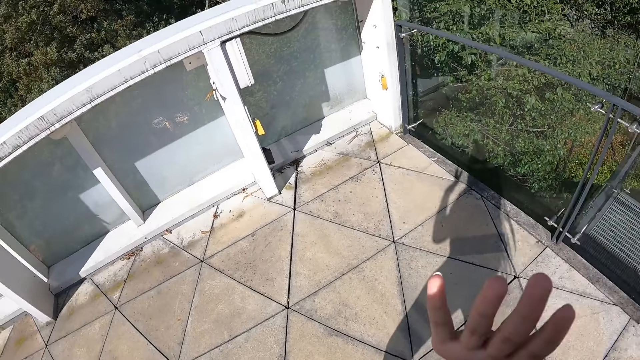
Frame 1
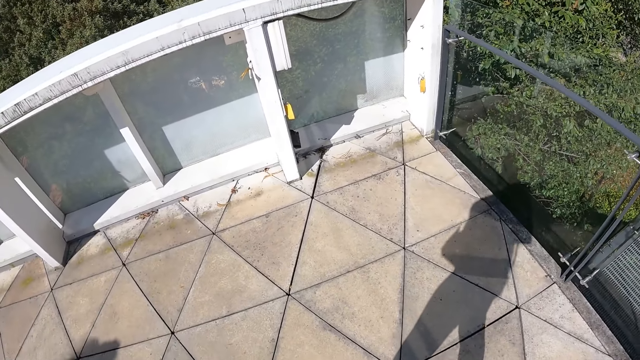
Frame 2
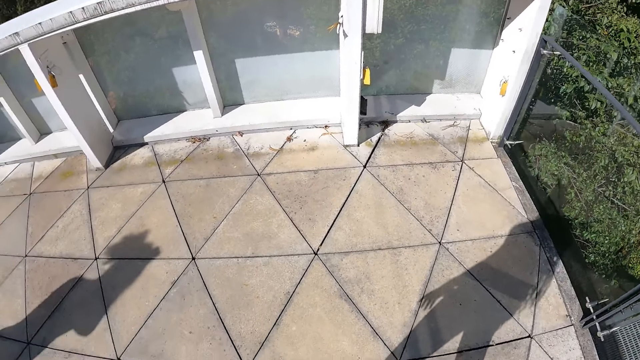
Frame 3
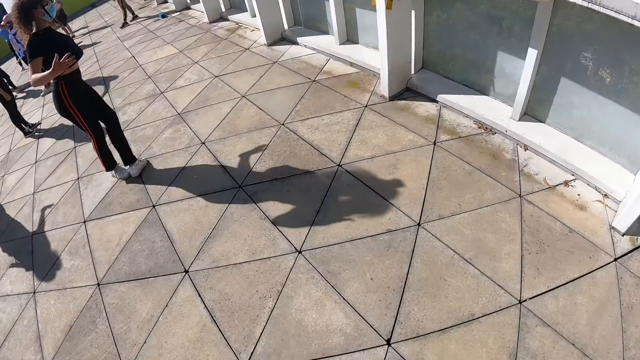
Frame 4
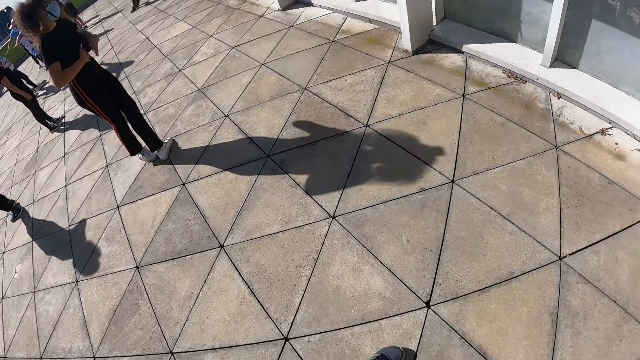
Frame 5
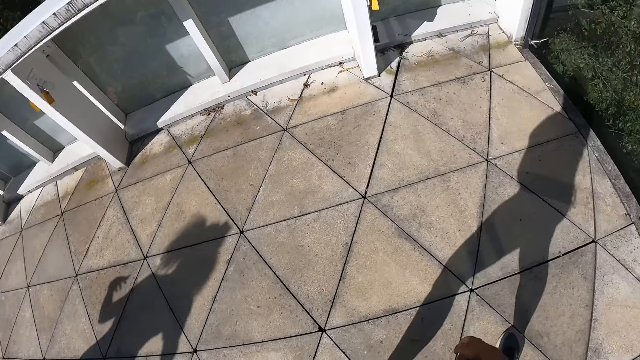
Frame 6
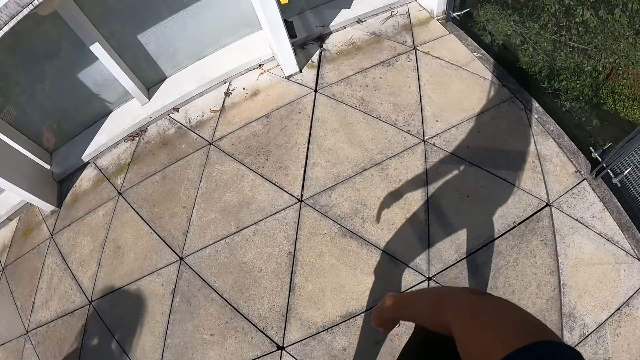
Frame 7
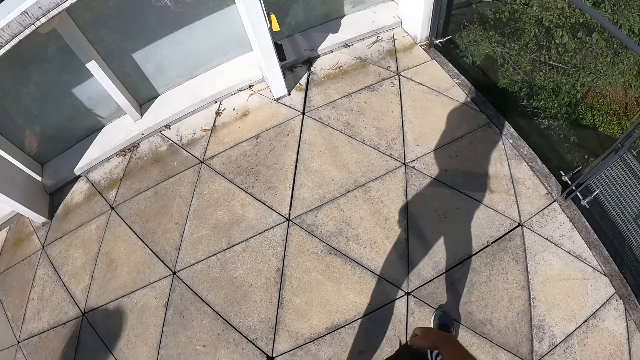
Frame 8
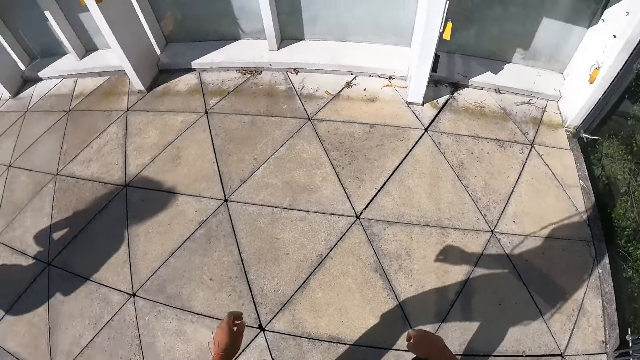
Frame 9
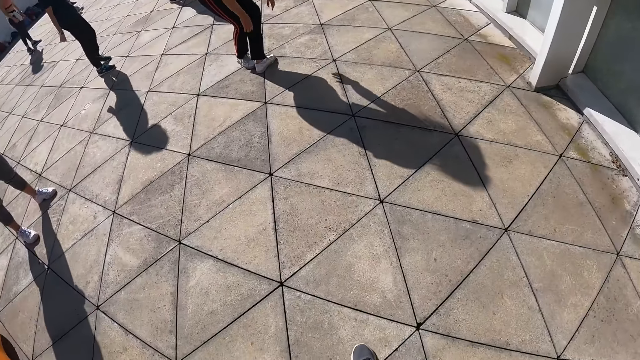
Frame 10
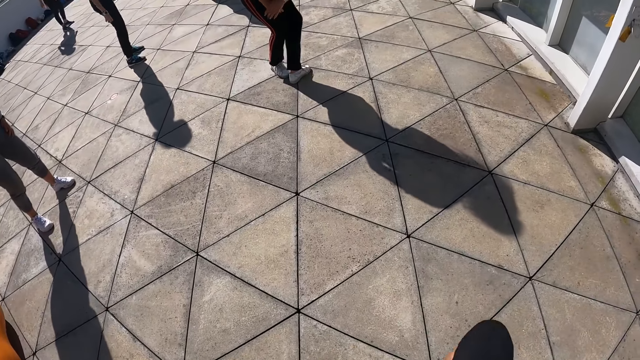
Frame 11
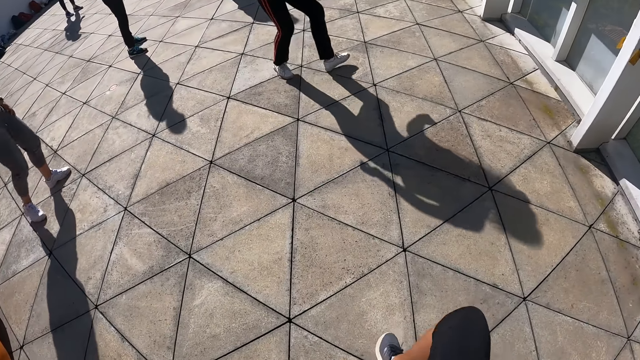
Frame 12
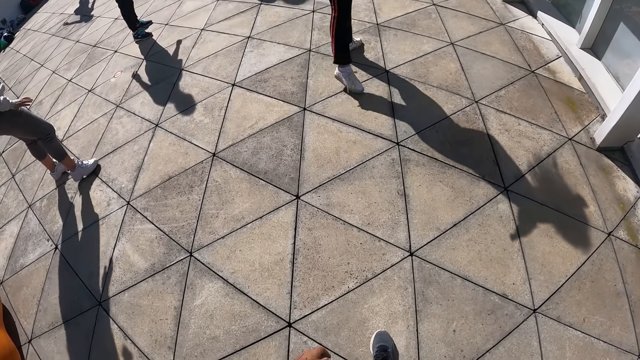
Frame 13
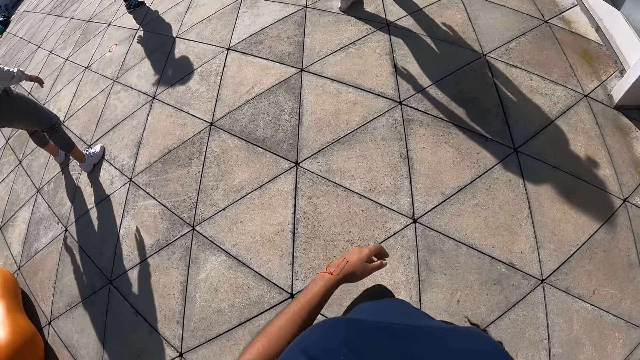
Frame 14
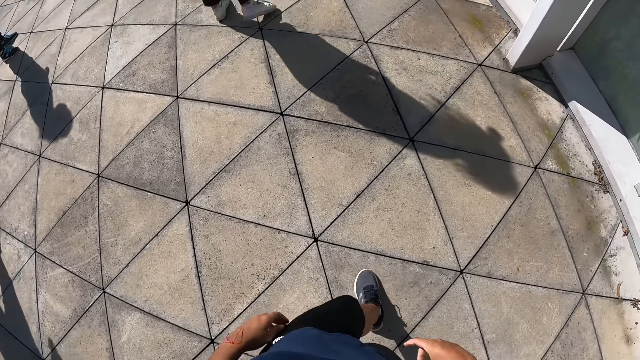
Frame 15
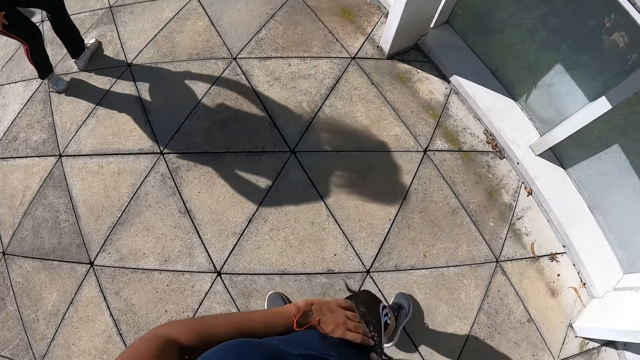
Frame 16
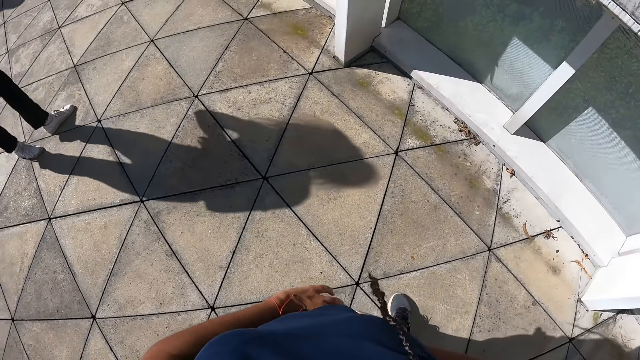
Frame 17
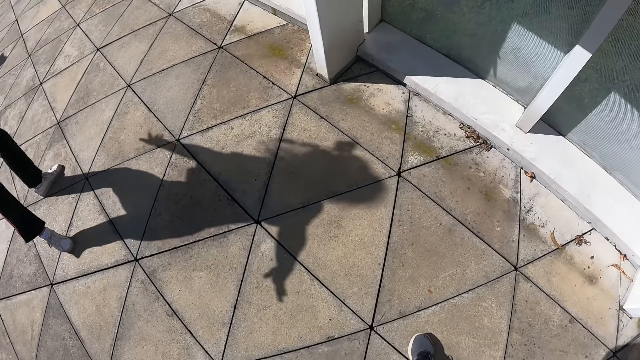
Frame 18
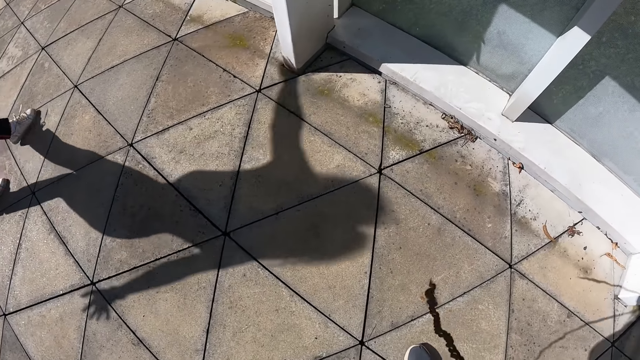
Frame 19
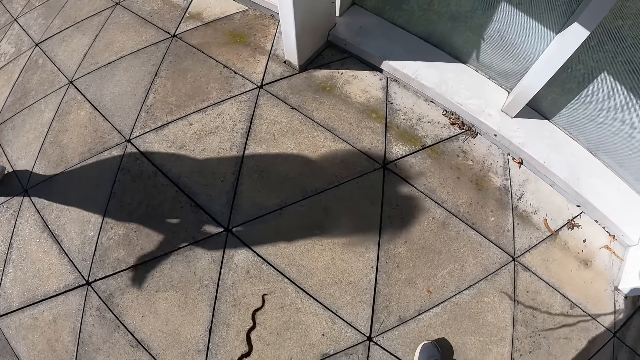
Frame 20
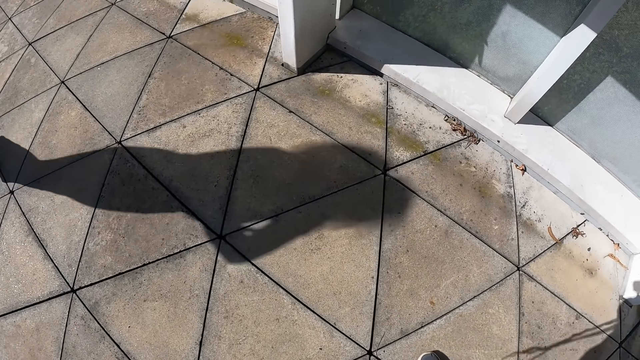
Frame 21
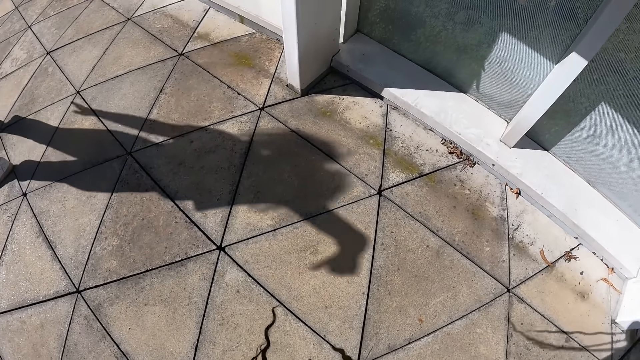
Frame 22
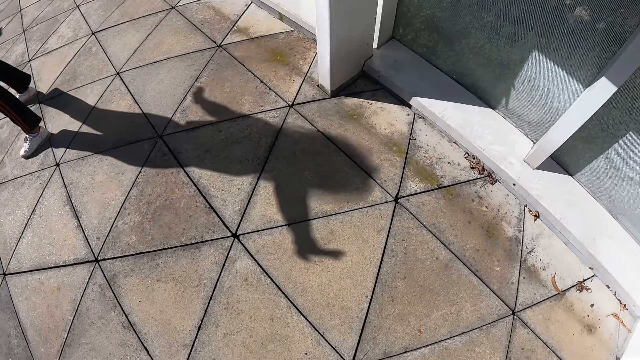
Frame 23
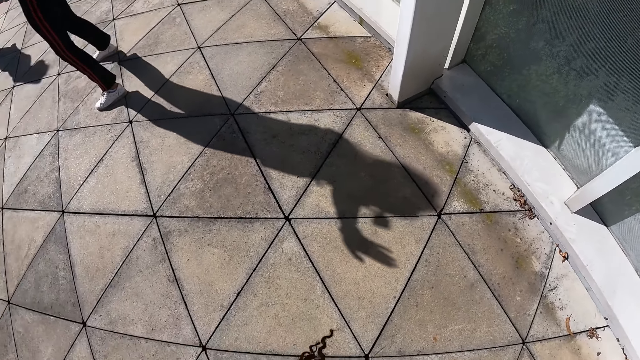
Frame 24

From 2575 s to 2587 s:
The camera wearer turns round. They dance. The woman dances on the balcony with the group of people.

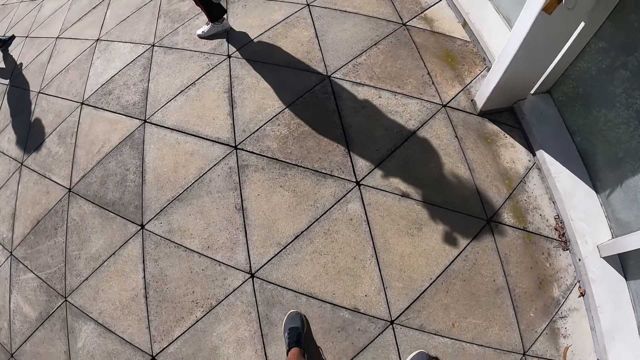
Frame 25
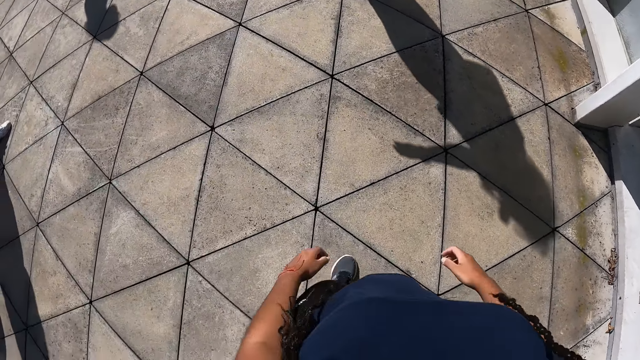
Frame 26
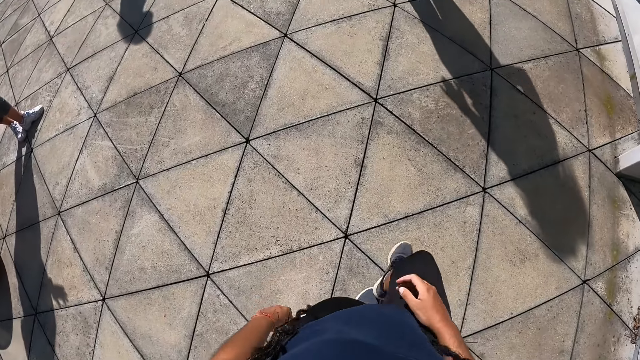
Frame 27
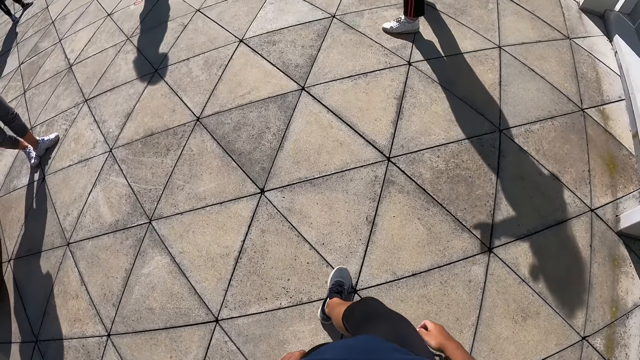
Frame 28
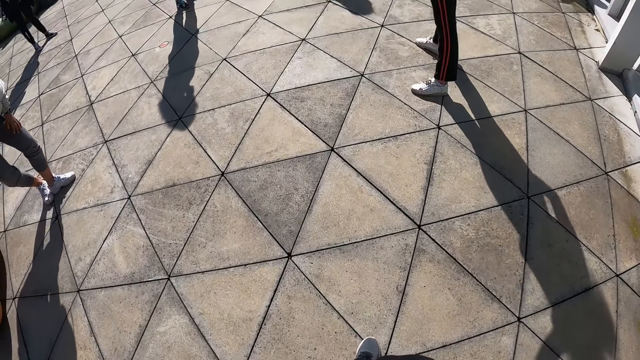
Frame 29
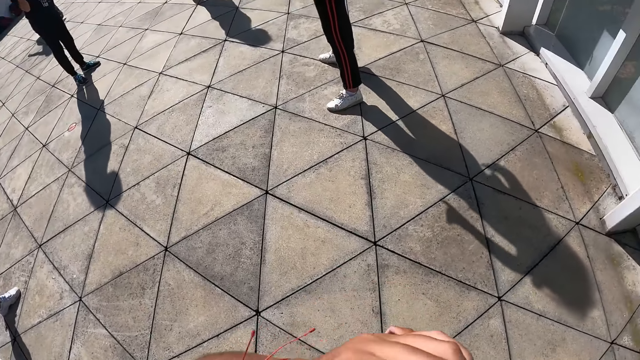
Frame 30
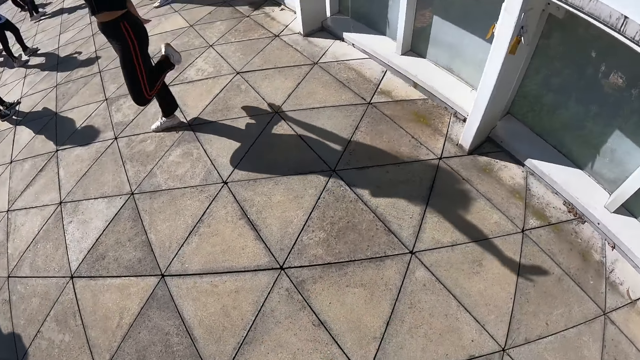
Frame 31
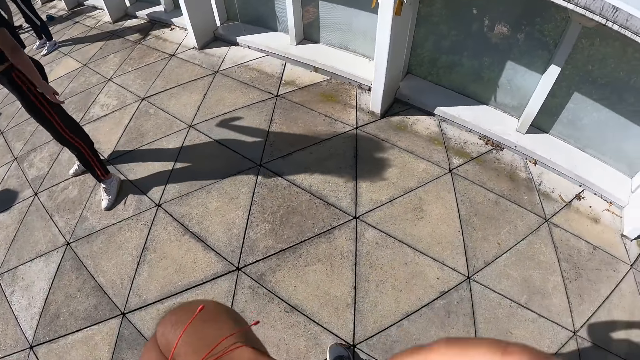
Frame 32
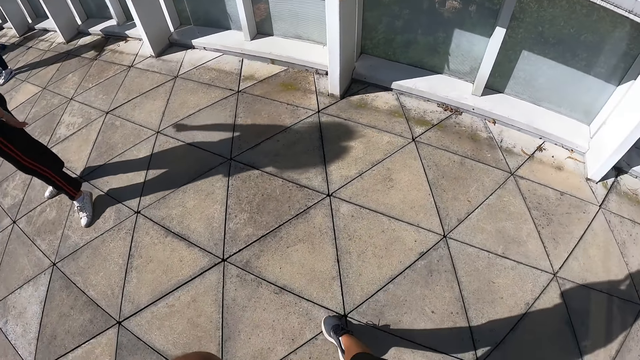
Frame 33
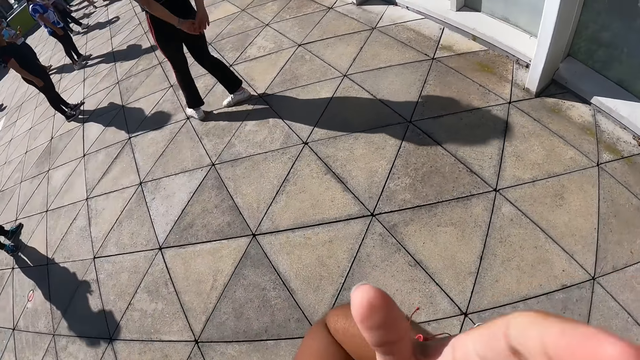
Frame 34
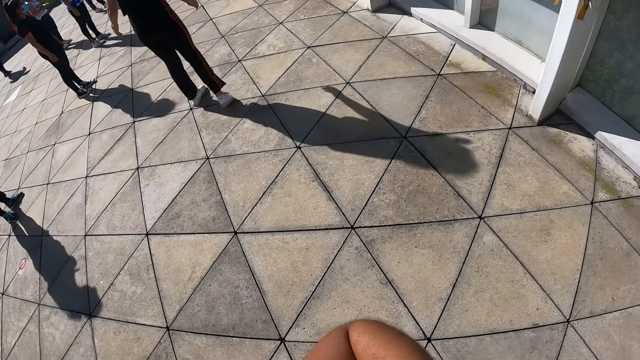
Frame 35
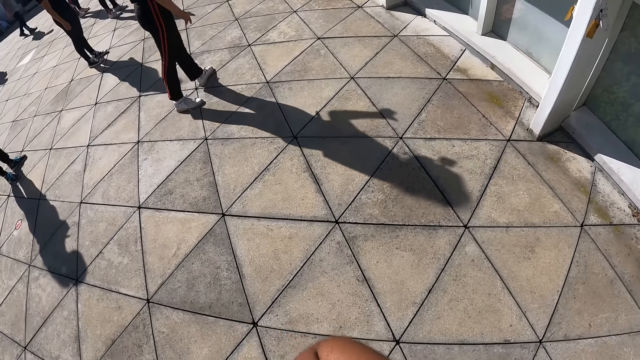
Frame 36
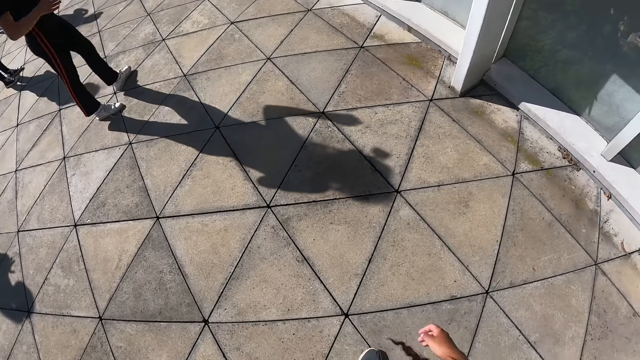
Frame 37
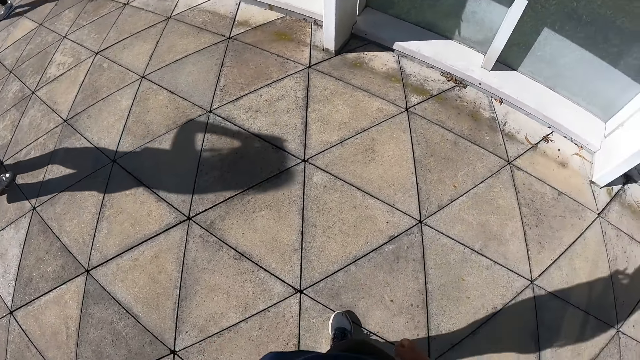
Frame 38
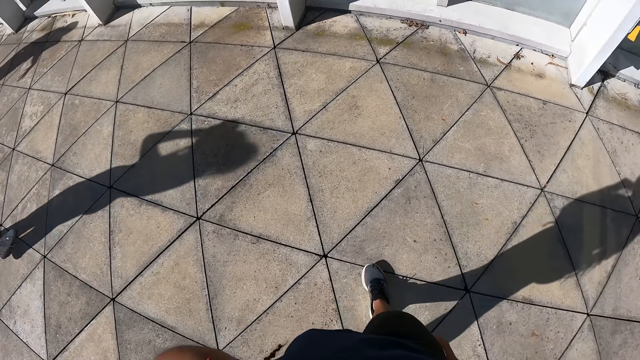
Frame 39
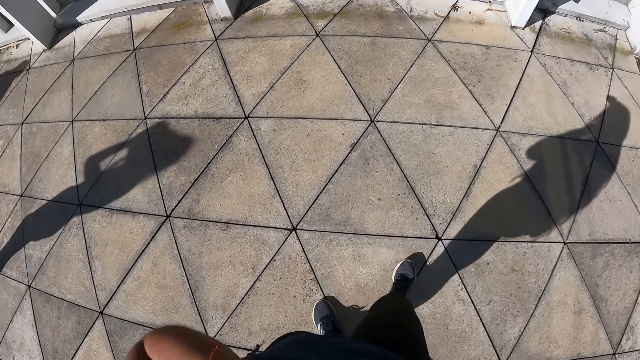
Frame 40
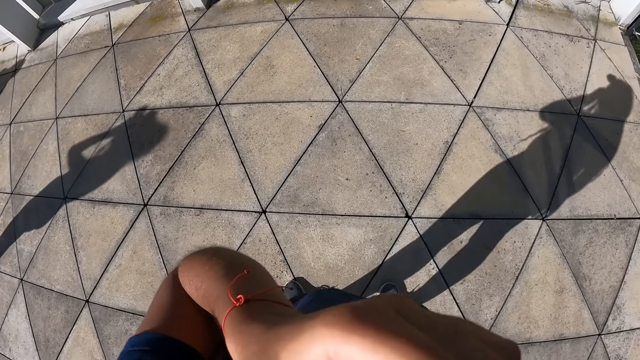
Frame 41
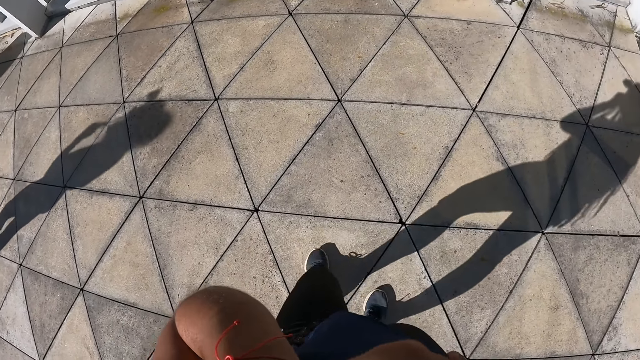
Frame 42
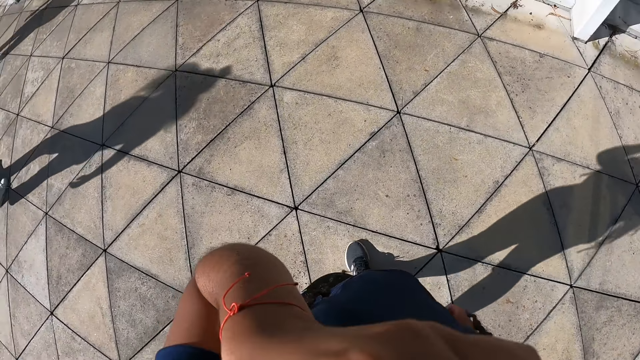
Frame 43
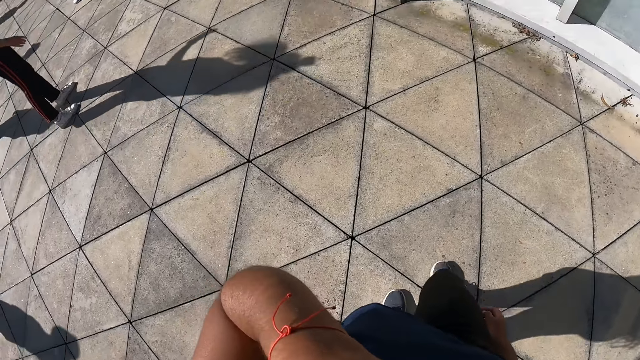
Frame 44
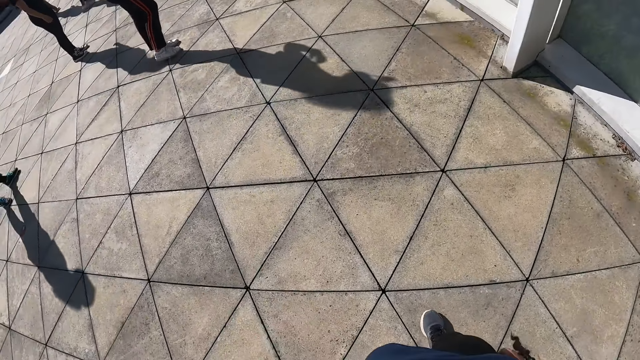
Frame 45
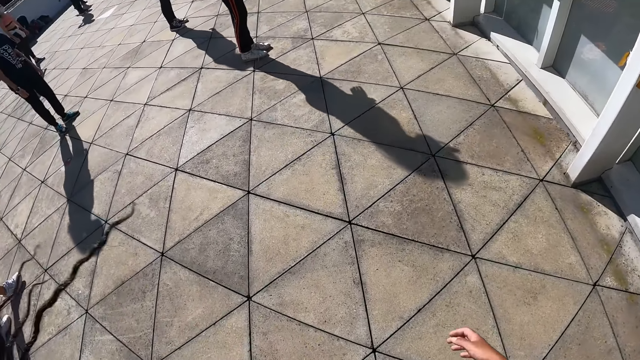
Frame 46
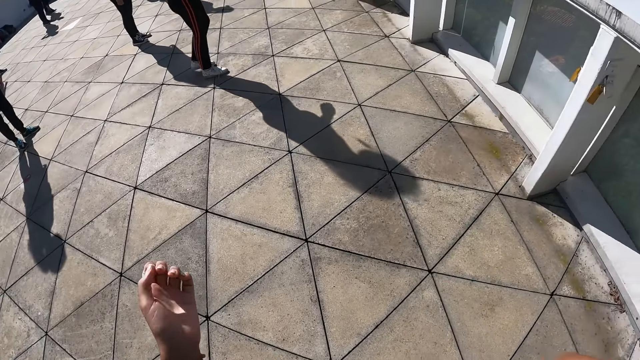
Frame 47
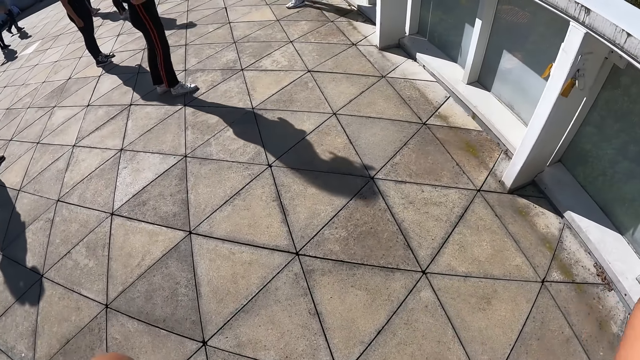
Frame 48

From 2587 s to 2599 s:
The camera wearer touches her face with her left hand. She touches her face. She moves.
